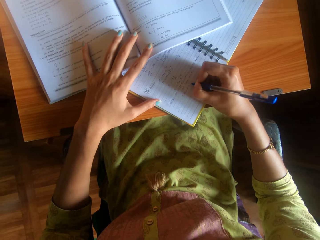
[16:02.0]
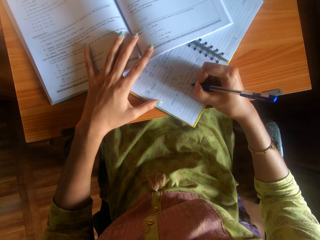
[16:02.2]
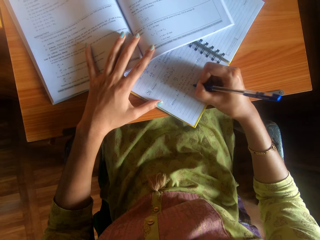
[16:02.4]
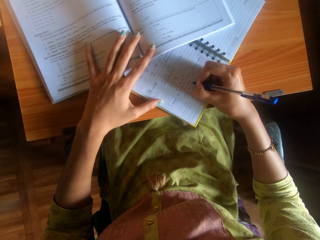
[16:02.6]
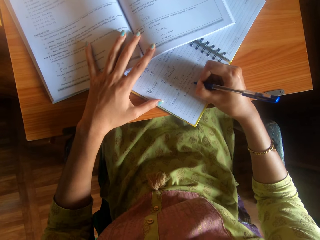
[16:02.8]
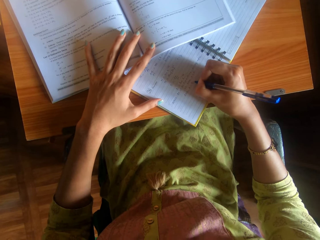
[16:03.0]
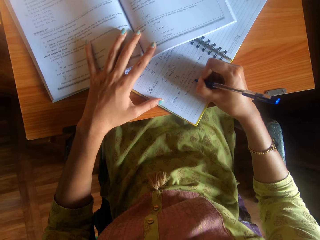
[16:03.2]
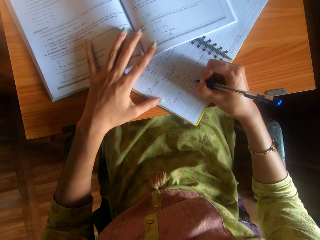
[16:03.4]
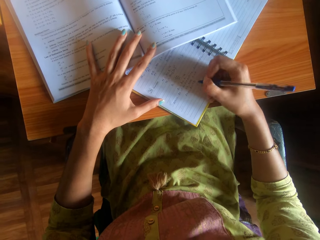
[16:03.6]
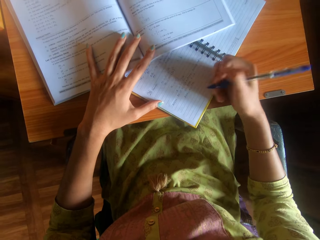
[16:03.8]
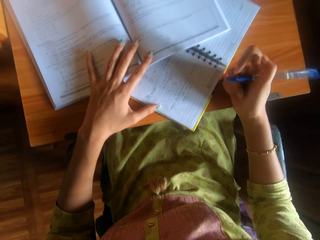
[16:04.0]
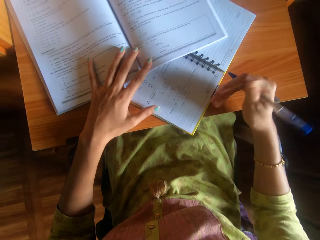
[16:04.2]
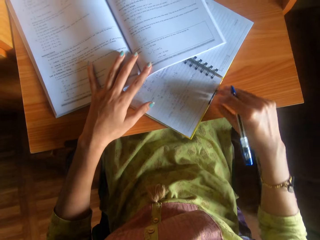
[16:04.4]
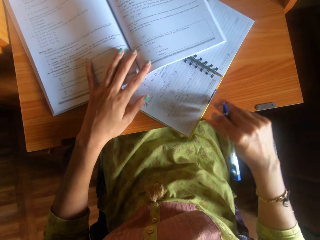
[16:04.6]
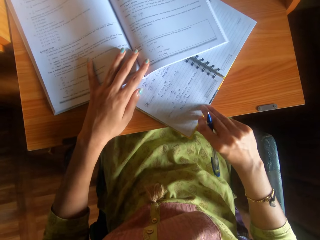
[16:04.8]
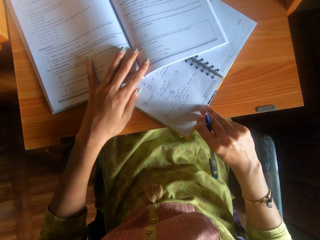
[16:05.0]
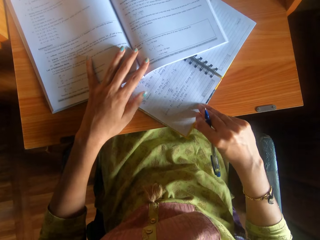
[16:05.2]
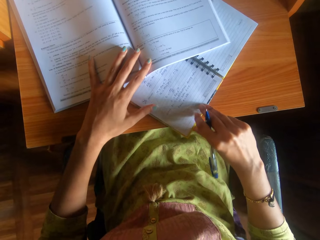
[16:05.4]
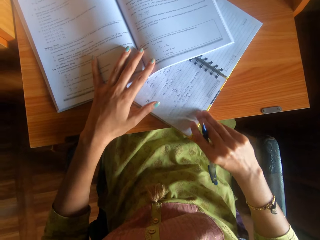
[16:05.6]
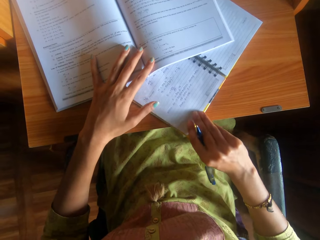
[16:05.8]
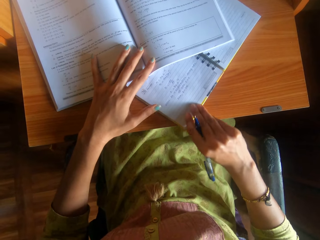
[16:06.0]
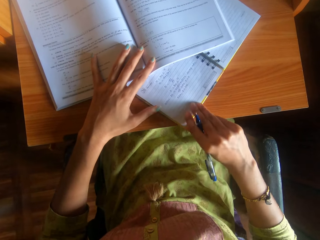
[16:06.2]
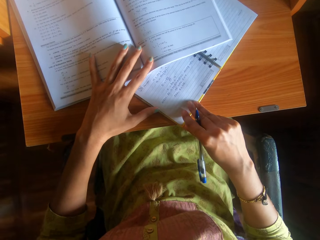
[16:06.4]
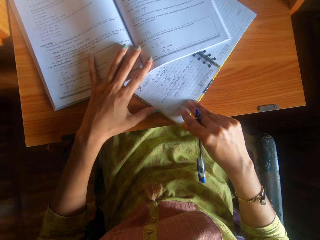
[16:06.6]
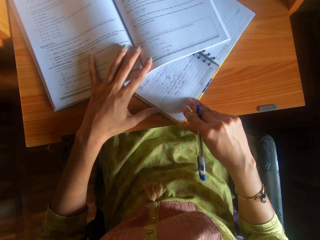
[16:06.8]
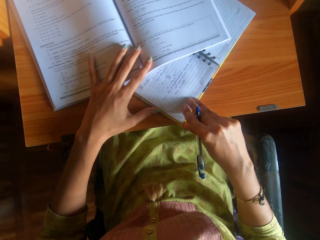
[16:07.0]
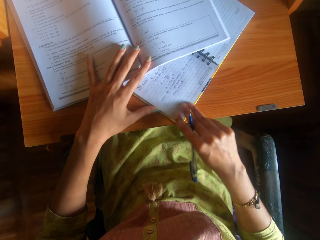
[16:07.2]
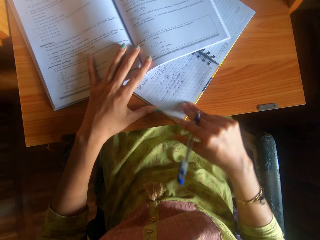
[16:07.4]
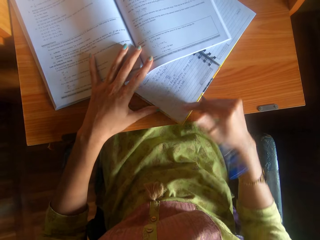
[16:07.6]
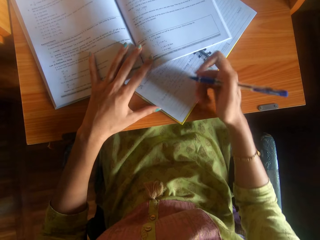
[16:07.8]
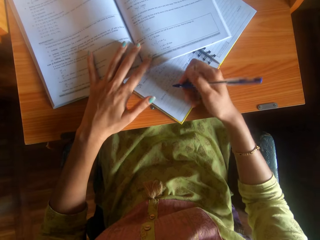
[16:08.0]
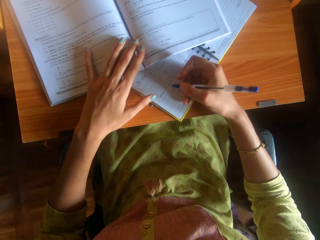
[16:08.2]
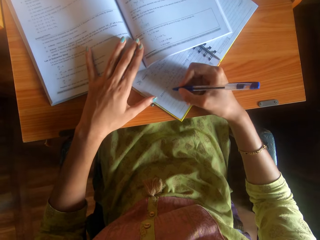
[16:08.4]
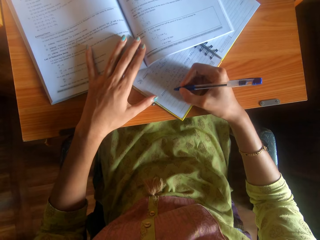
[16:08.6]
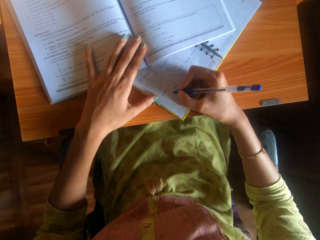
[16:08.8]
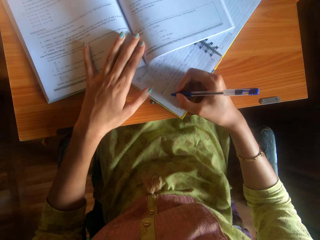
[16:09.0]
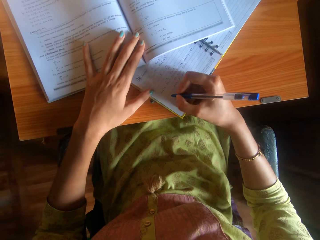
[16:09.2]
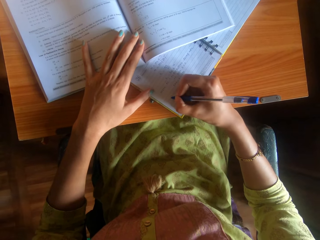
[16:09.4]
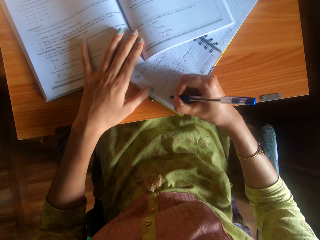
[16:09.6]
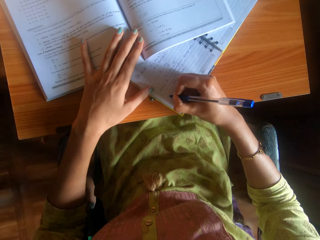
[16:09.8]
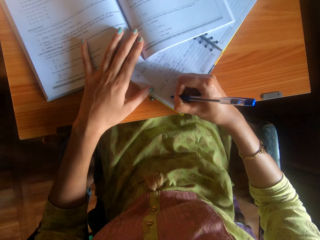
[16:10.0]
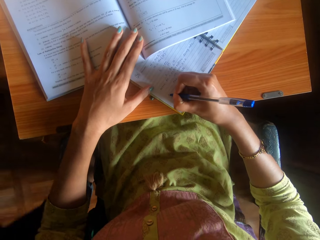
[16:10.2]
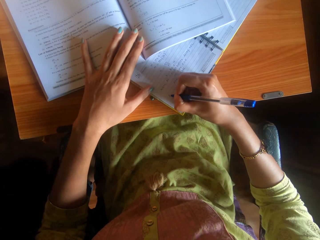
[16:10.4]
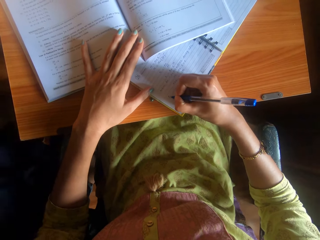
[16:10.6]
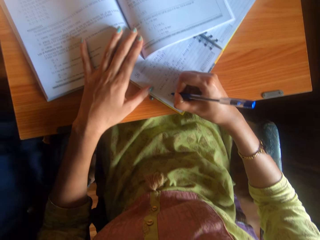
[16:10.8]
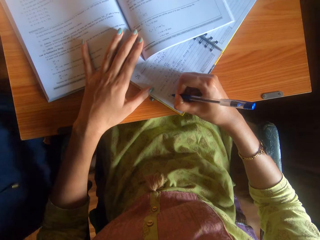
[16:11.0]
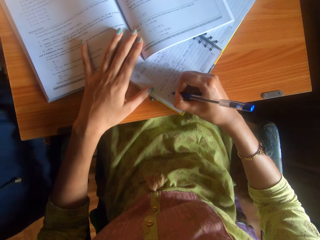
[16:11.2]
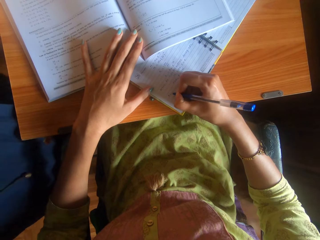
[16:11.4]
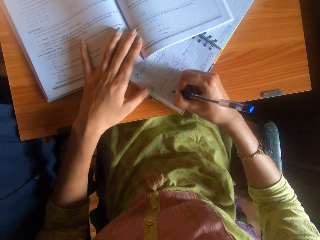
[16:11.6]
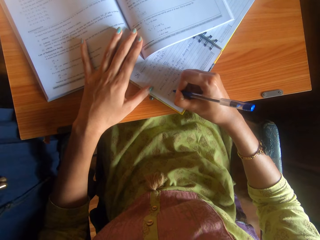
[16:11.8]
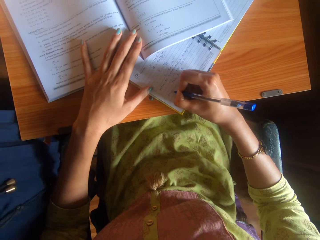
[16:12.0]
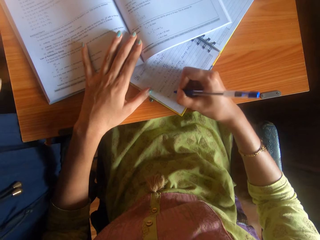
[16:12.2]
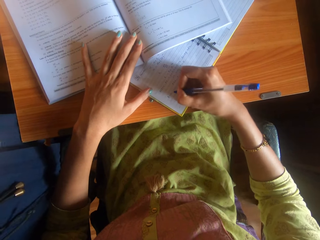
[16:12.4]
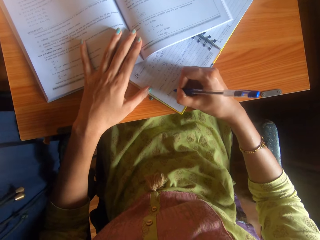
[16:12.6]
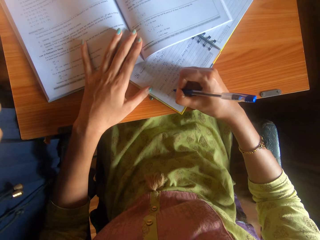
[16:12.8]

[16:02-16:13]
The camera wearer holds a pen. She shifts the book on the table or locker with her right hand. A woman walks towards the camera wearer. The camera wearer writes on the book on the table with the pen in her right hand.

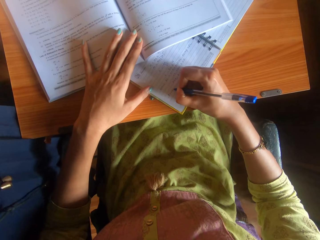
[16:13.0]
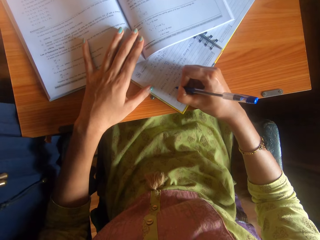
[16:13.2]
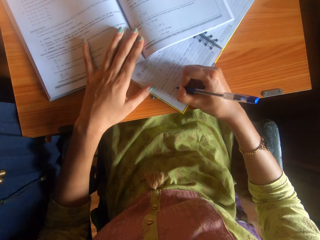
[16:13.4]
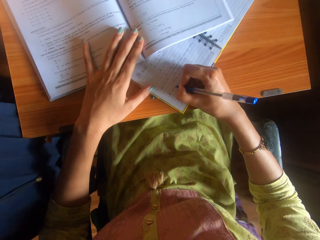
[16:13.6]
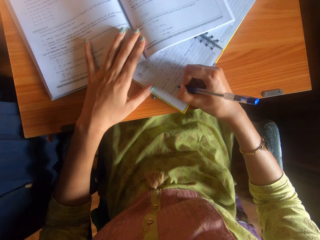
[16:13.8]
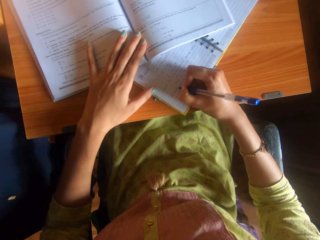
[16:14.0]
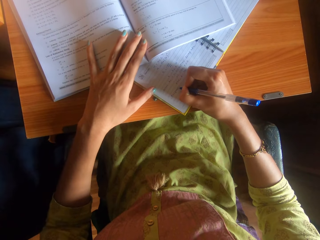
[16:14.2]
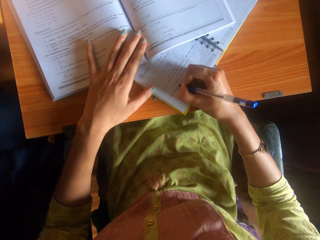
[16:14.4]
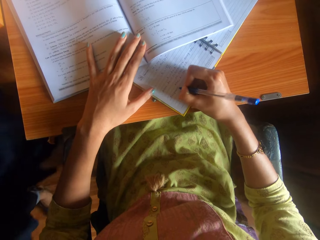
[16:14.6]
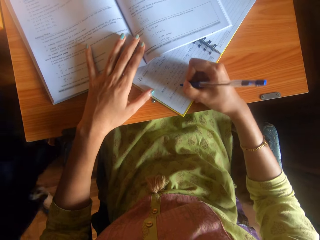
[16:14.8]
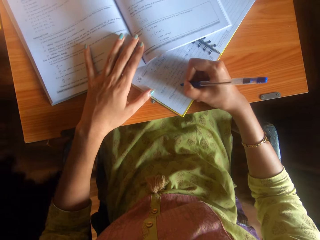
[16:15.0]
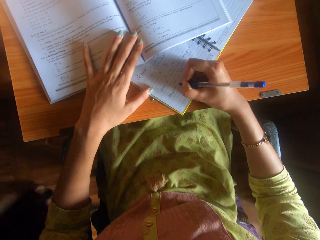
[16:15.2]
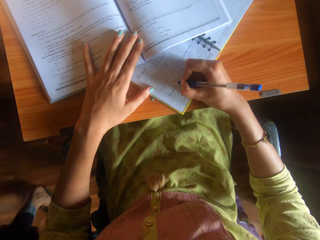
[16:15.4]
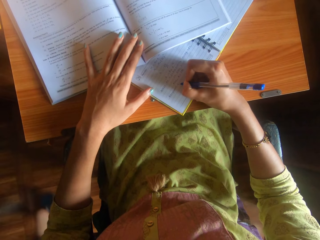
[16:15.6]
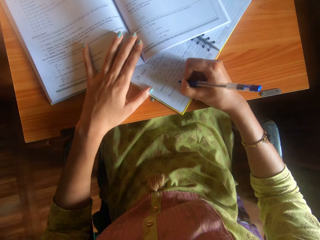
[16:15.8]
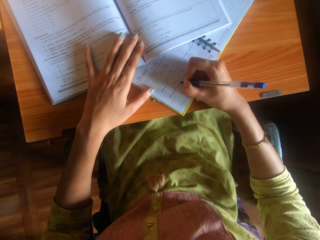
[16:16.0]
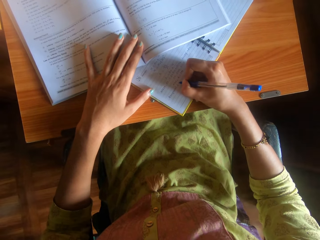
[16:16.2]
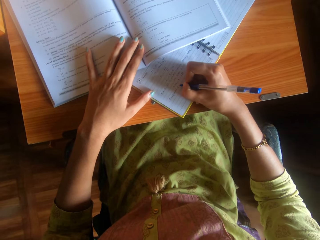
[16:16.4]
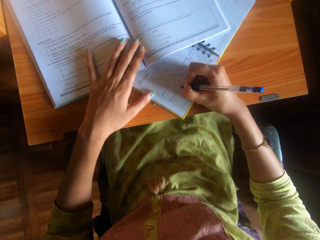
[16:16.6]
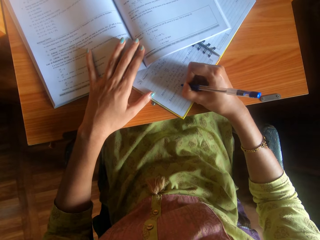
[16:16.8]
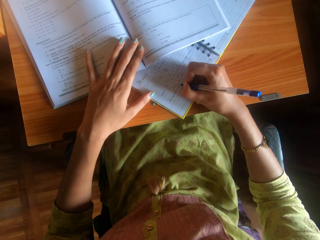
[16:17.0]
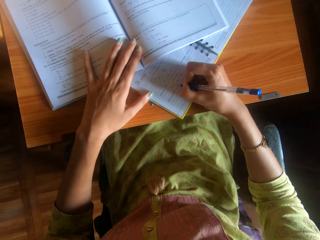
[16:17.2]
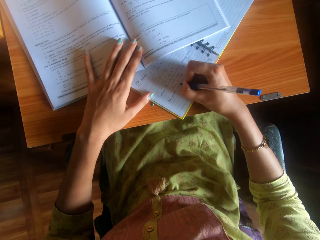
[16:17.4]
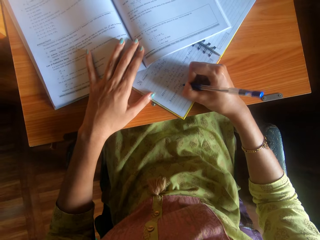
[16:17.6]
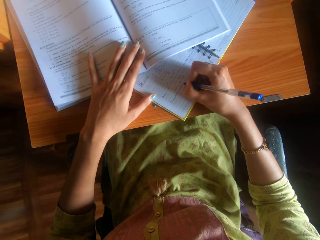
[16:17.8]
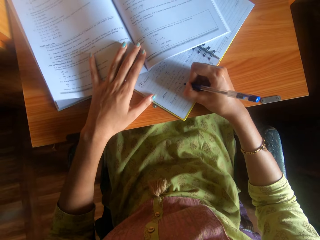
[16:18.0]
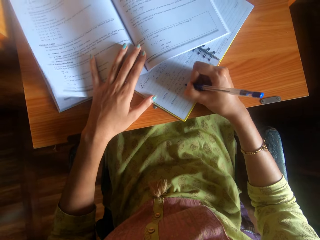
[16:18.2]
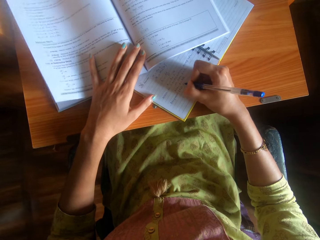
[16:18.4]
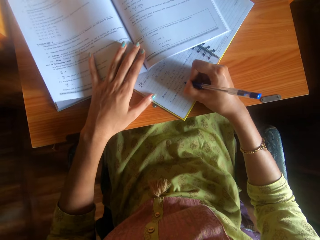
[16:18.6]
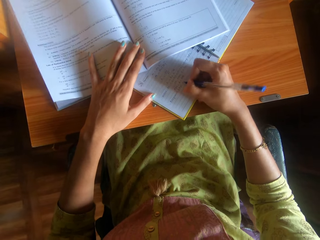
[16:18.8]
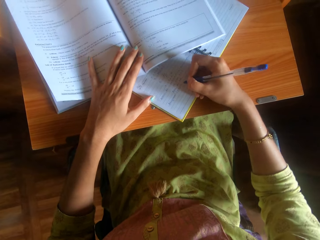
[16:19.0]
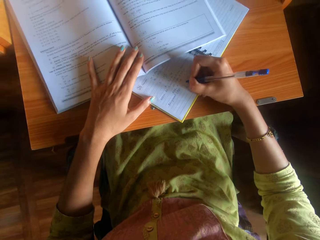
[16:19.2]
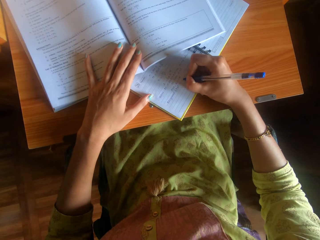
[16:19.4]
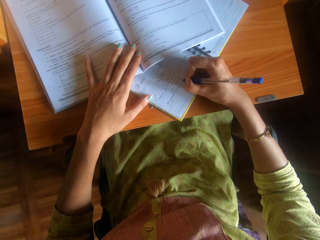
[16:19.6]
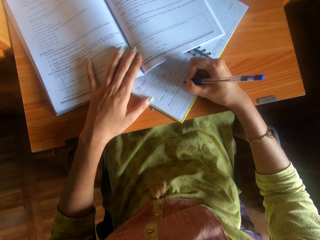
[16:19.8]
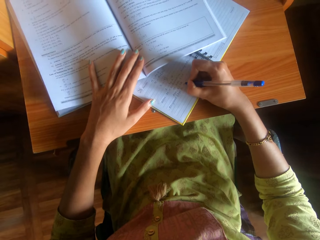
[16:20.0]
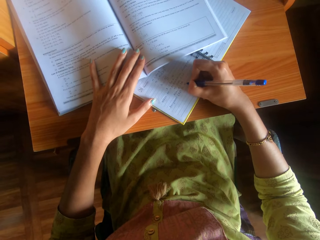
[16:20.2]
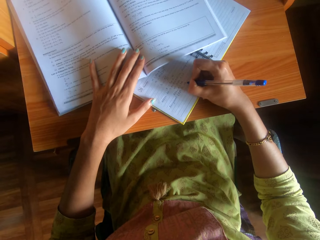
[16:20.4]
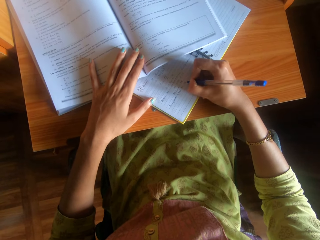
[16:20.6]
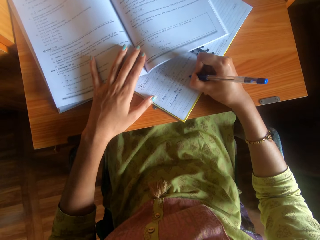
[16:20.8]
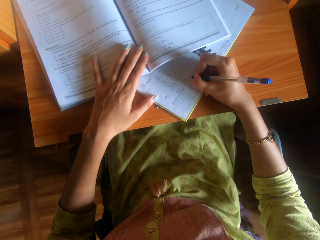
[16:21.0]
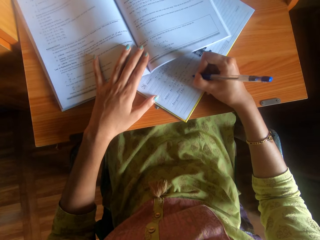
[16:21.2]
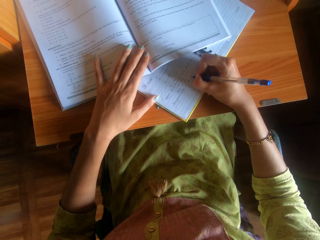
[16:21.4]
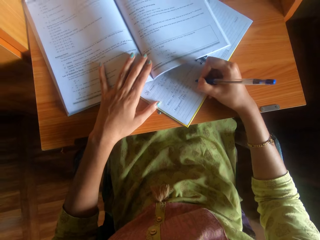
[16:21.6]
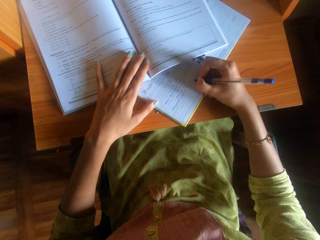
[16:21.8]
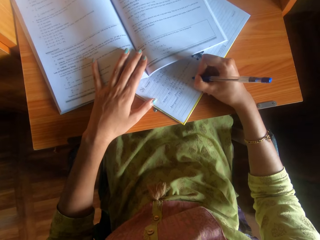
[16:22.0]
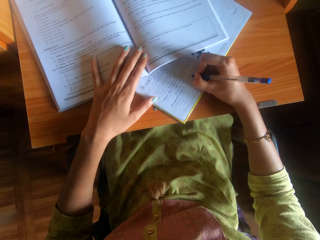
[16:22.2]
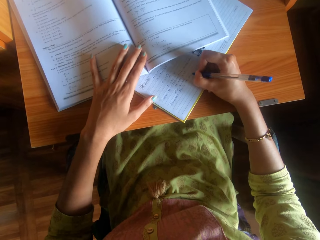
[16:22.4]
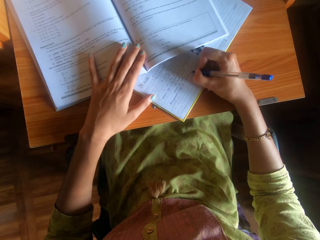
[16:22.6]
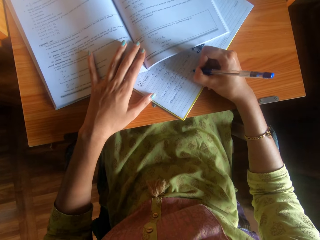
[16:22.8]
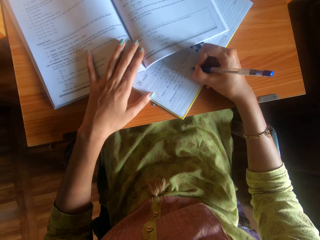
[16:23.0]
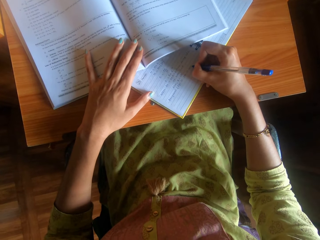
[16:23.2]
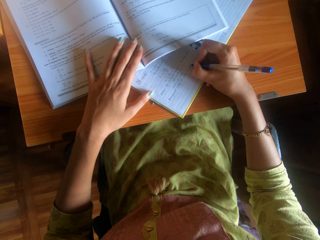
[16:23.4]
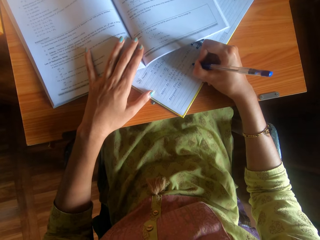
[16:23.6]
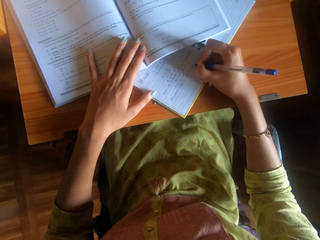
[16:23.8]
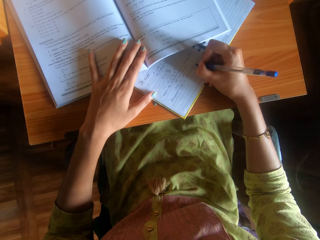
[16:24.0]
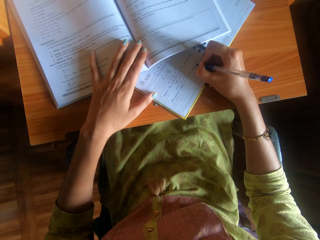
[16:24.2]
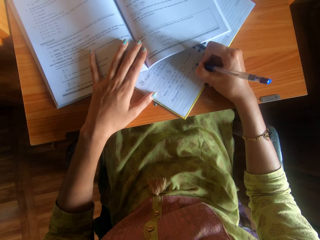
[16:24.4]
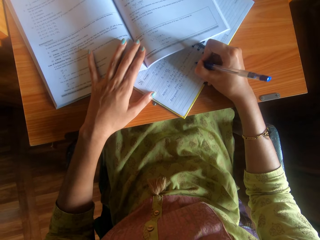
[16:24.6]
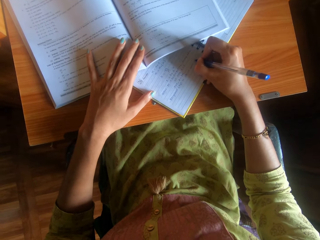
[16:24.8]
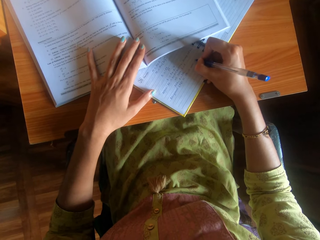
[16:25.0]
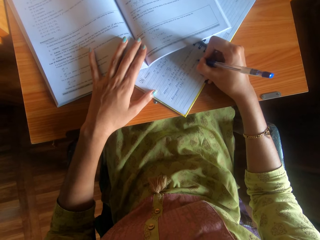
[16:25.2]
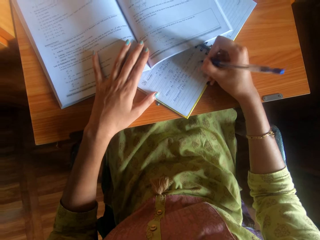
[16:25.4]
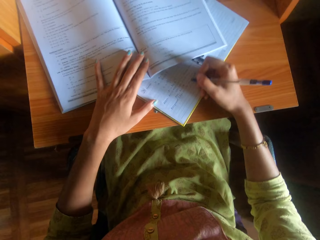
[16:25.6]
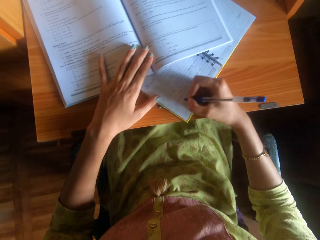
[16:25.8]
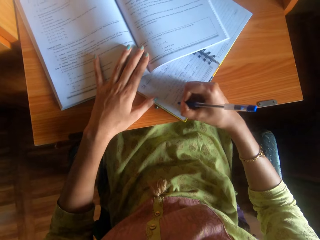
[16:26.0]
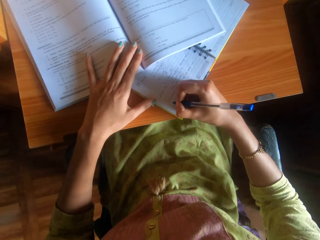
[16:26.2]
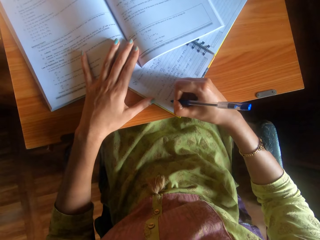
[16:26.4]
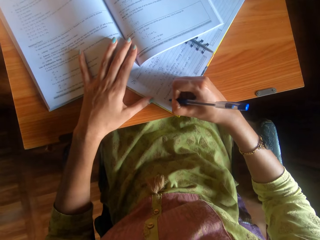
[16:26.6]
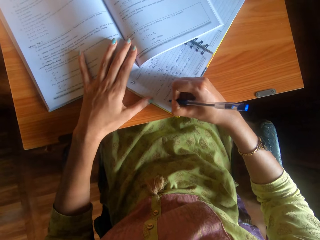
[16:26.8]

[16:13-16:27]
A woman stands beside the camera wearer. The woman walks past the camera wearer. The camera wearer writes on a book. They interact with the woman.
